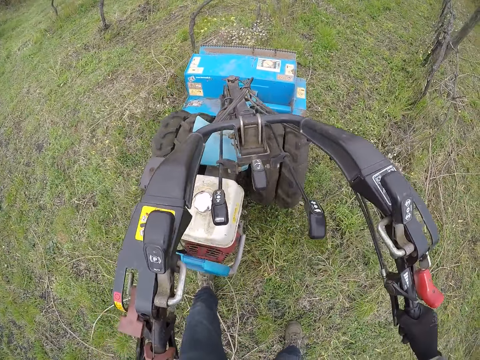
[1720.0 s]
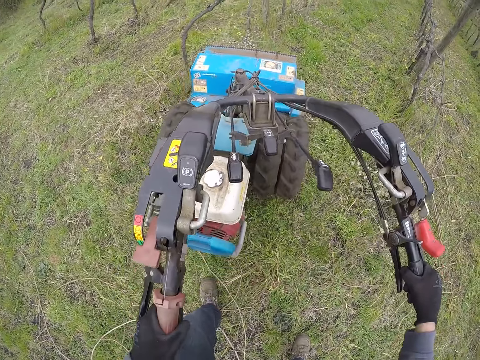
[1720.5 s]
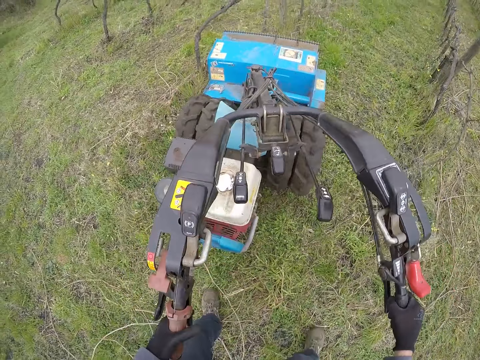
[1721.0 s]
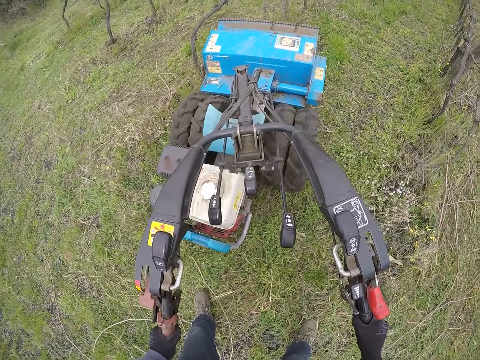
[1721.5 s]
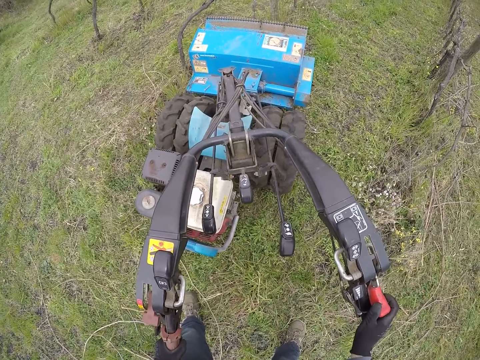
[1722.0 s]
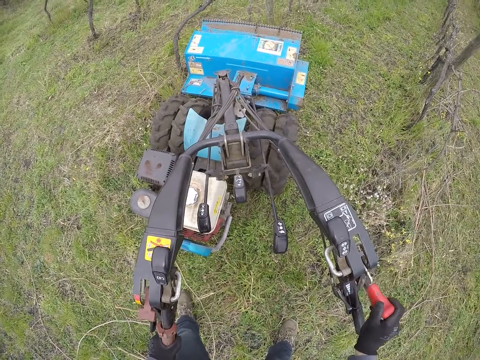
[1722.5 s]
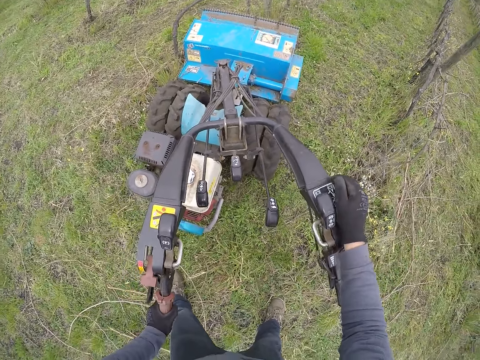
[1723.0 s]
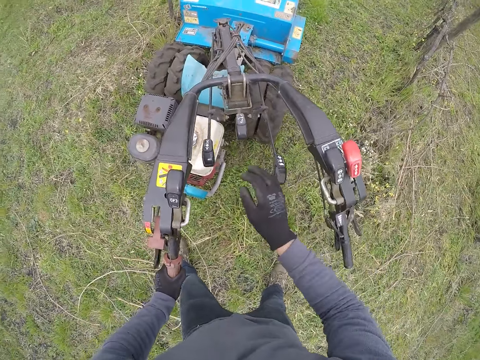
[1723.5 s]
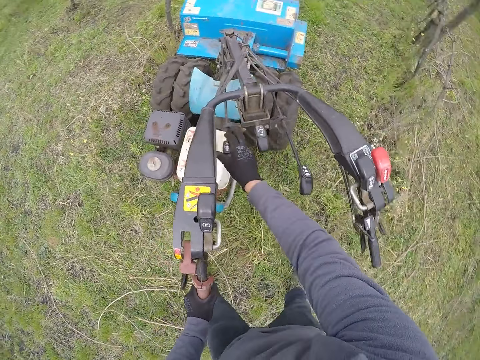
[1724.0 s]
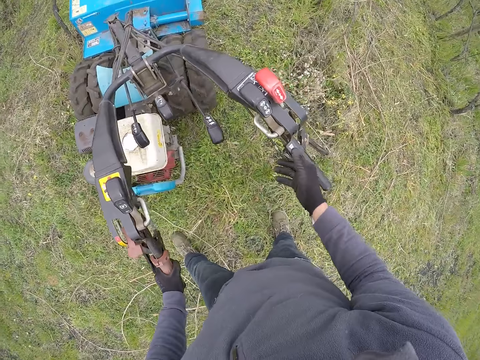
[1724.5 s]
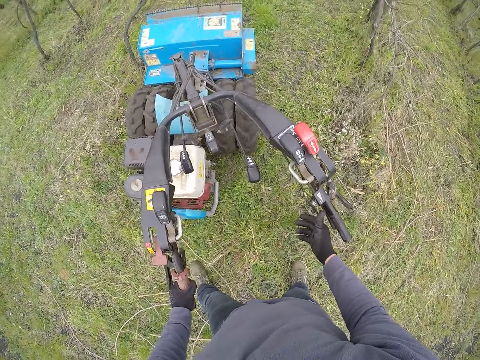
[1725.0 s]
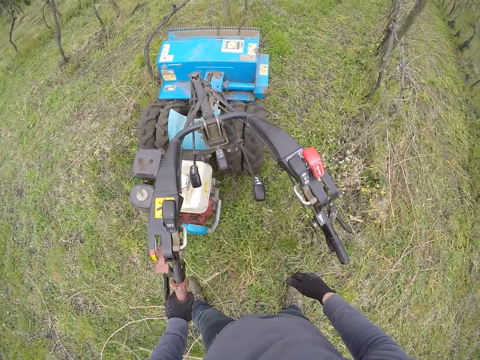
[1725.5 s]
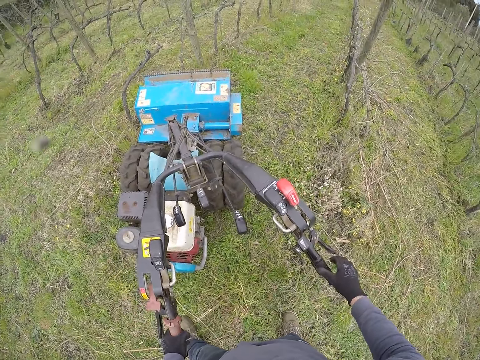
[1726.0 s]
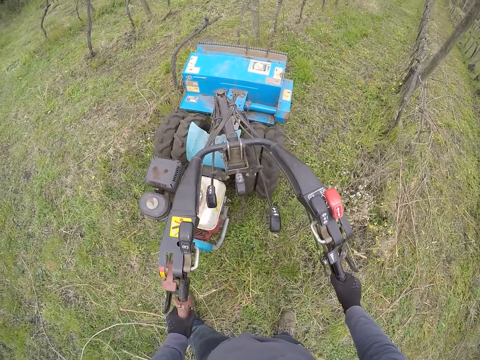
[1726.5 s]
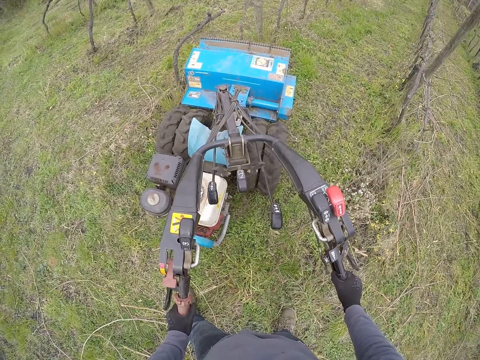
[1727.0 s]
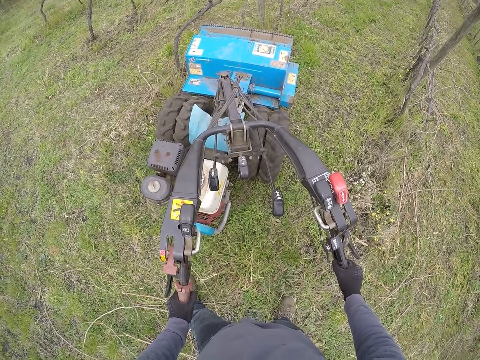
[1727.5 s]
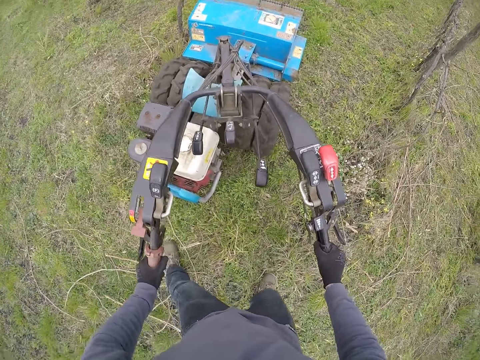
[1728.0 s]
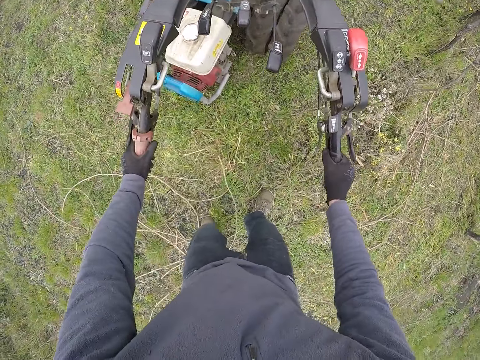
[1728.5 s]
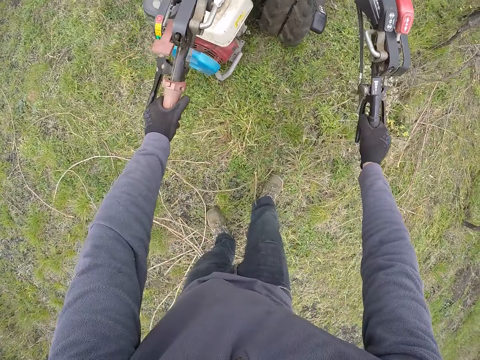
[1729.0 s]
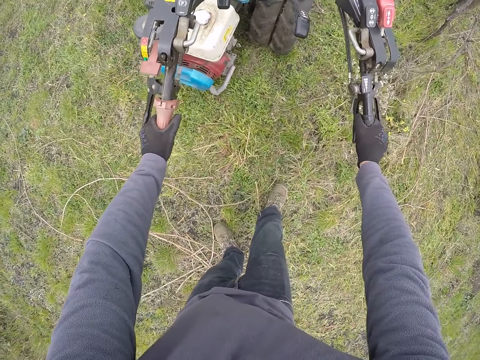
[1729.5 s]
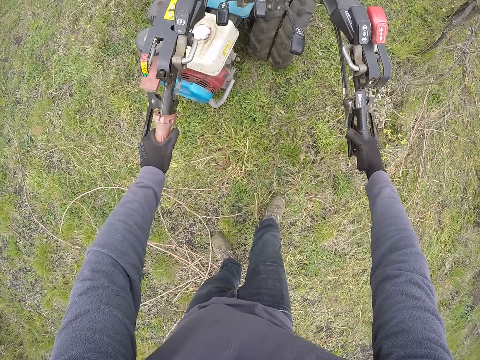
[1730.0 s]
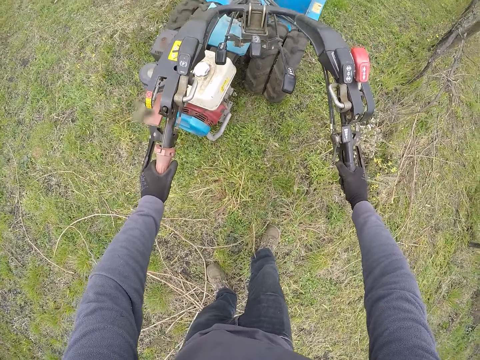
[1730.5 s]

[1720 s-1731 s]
The camera wearer holds the lawn mower with both hands. He folds the lawn mower part. He holds the lawn mower with his left hand. He holds the lawn mower with both hands. He holds the lawn mower with his left hand. He holds the lawn mower with both hands. He holds the lawn mower with his left hand. He holds the lawn mower with both hands.

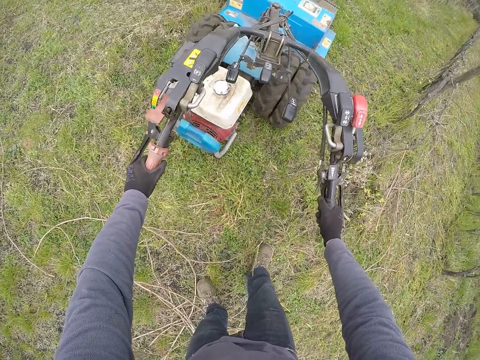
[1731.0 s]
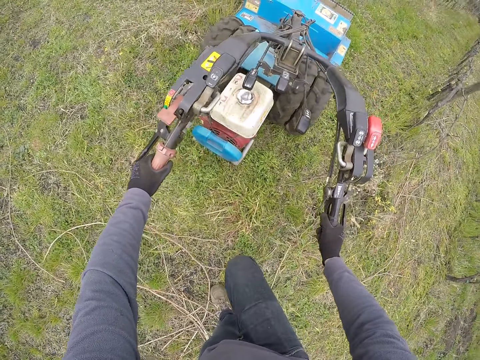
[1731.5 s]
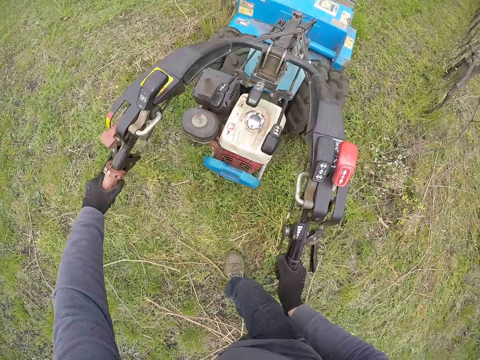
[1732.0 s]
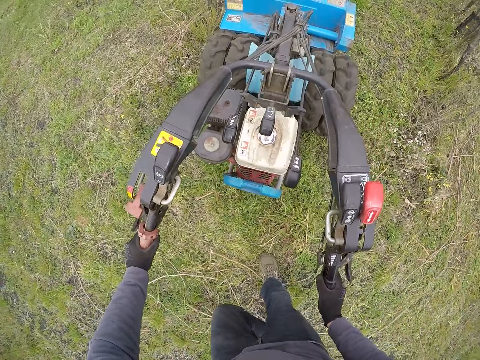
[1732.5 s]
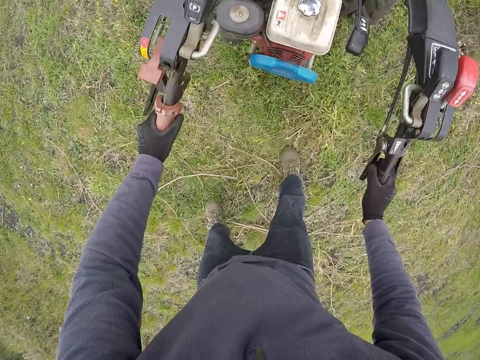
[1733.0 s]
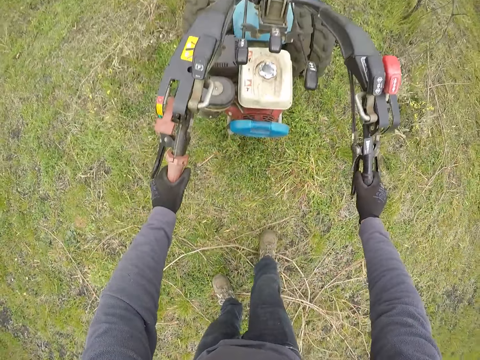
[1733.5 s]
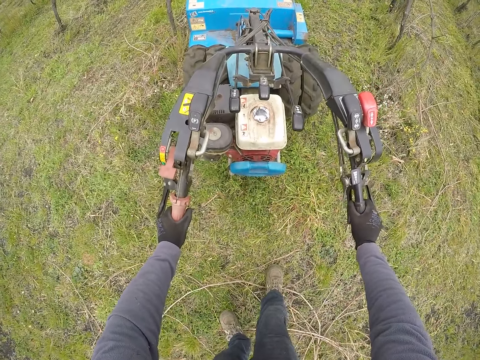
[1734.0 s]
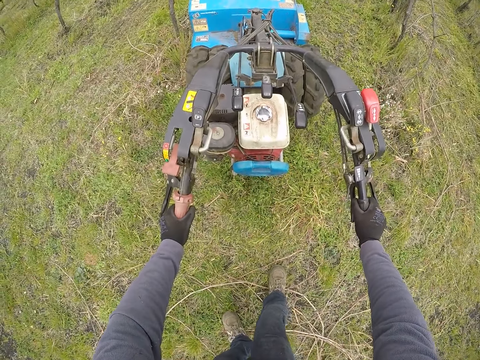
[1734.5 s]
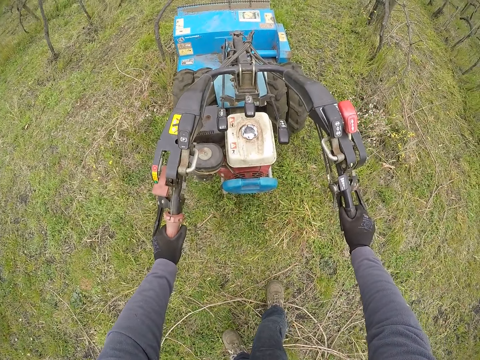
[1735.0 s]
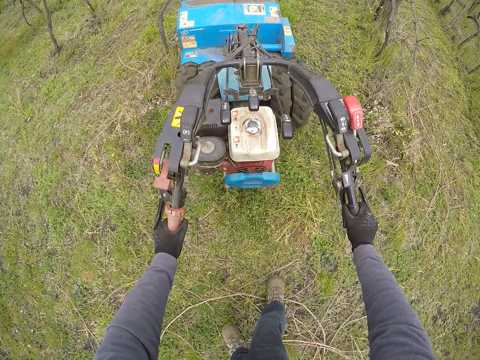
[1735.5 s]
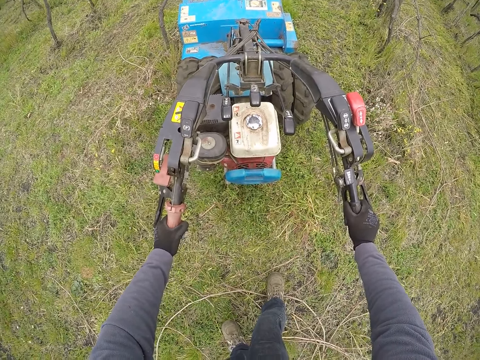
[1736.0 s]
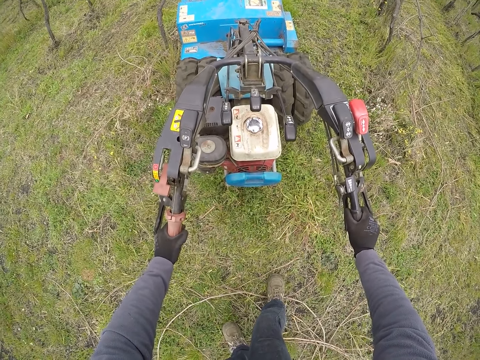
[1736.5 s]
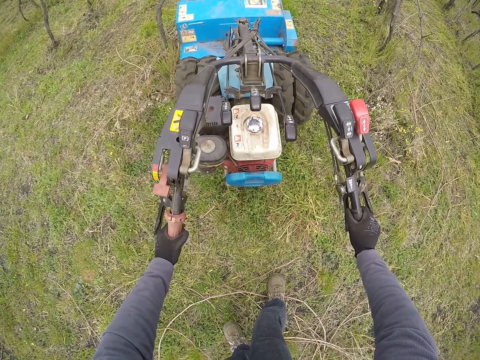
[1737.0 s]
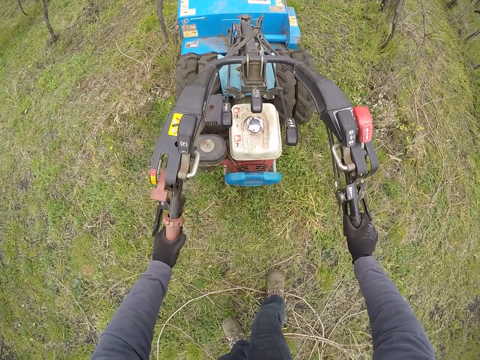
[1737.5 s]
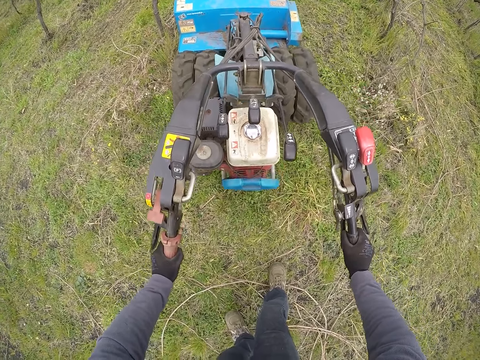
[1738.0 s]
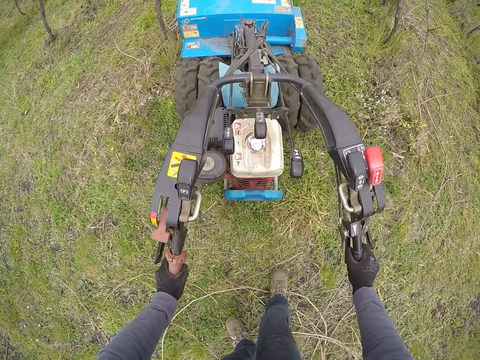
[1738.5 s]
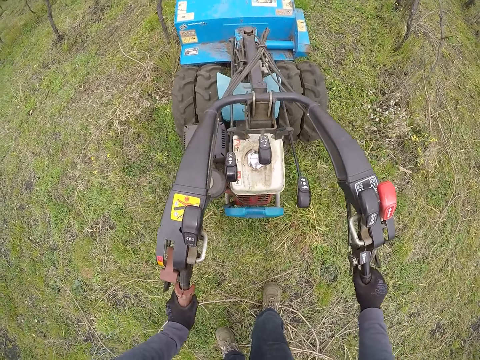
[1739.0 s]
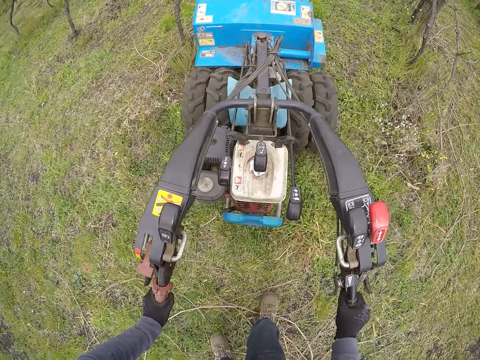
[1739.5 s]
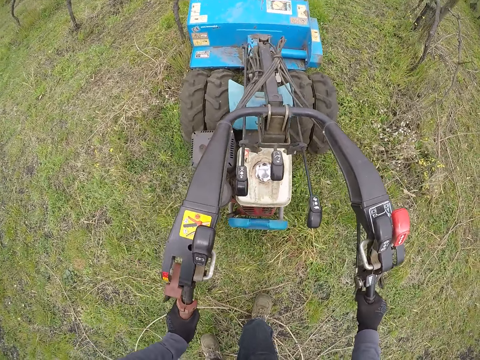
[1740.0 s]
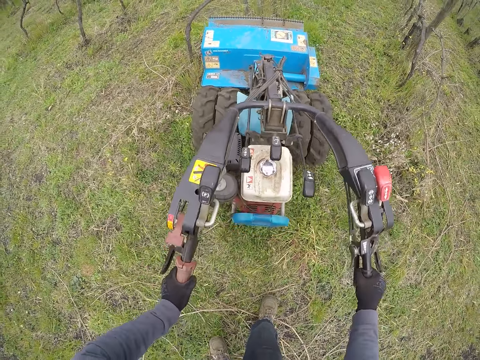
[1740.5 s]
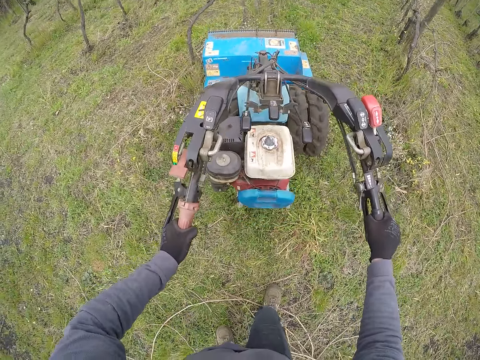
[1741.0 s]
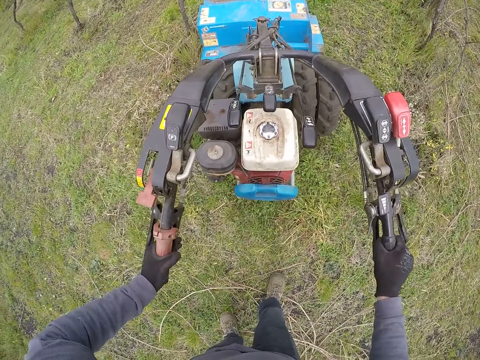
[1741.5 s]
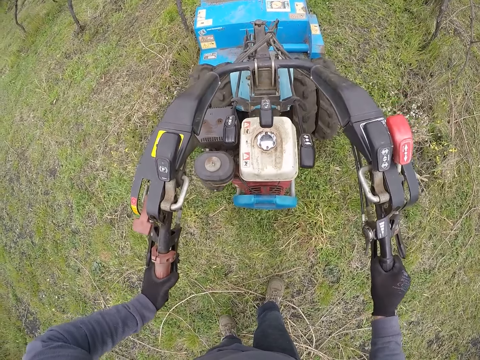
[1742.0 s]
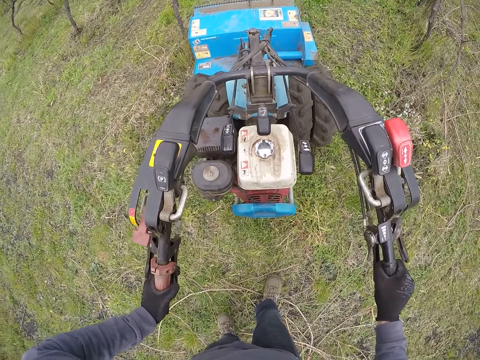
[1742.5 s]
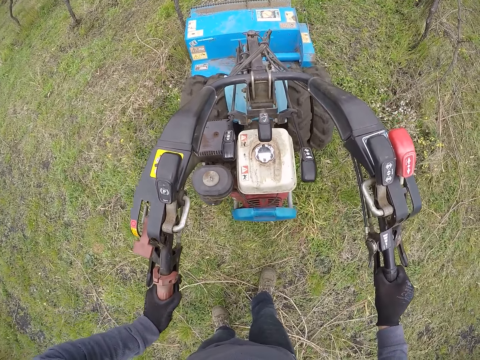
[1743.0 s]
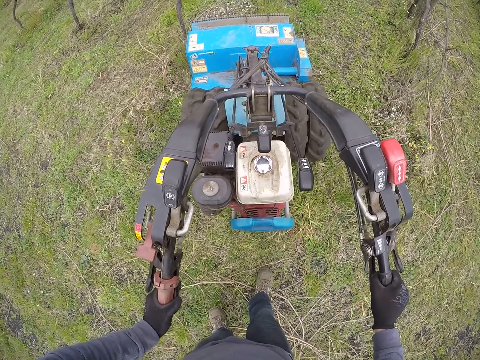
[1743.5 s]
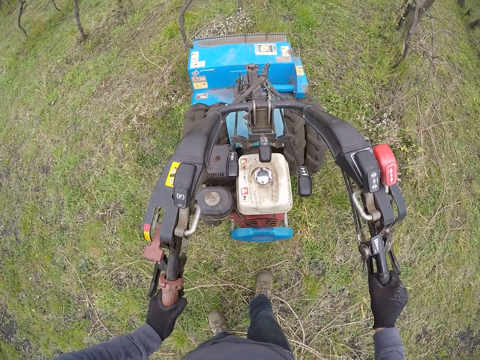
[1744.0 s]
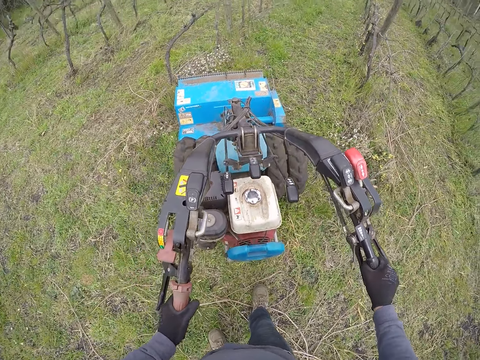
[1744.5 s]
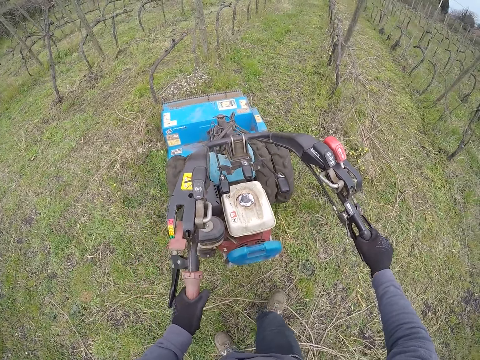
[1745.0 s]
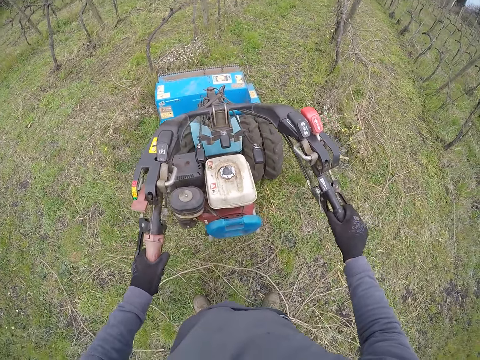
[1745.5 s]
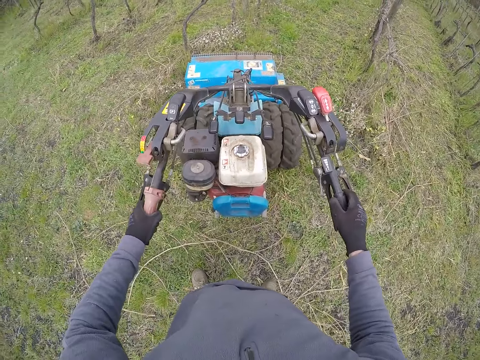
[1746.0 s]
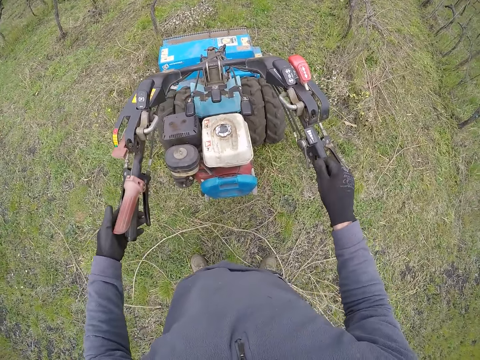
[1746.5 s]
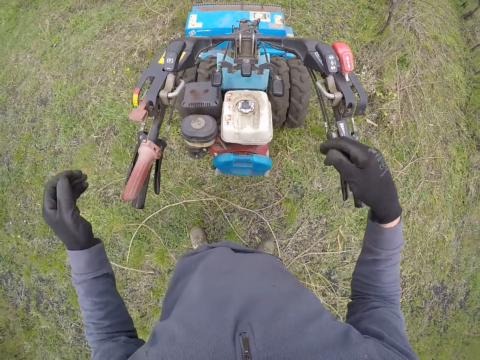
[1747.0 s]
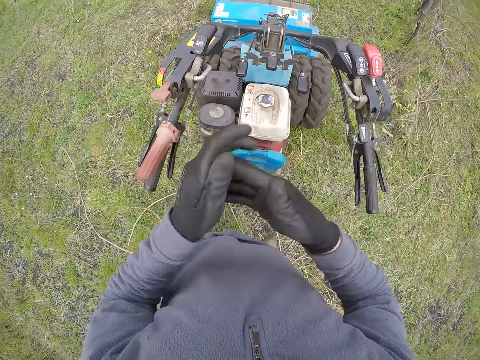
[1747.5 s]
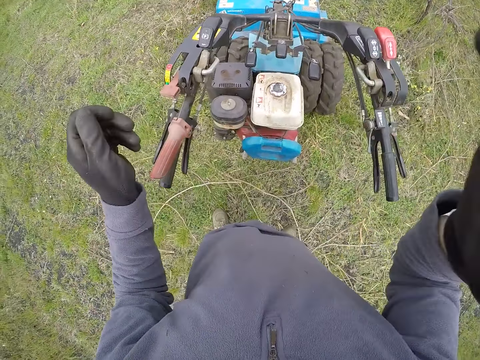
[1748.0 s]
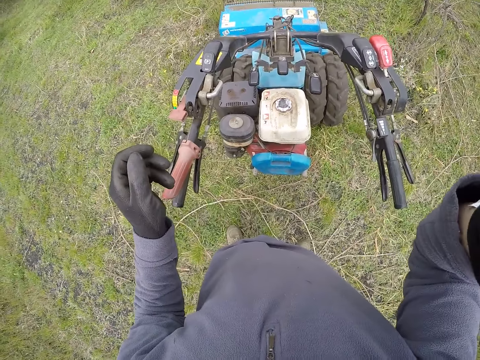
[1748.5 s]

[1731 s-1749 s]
The camera wearer twists the lawn mower handle. He pulls the lawn mower with both hands. He swings the lawn mower. He cuts grass with the lawn mower. He raises hands and lowers the hands. He touches the camera on his head with his right hand. He raises the right hand.
